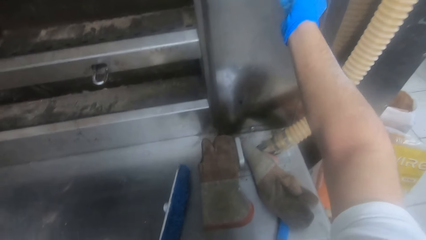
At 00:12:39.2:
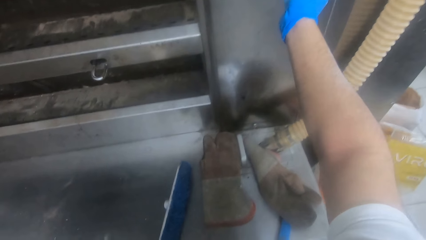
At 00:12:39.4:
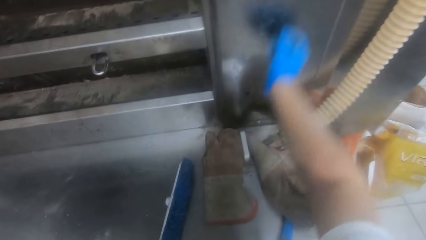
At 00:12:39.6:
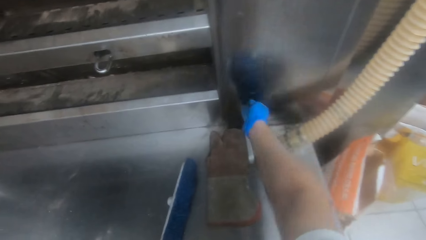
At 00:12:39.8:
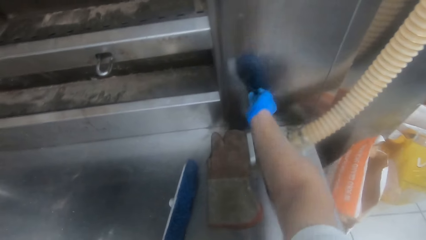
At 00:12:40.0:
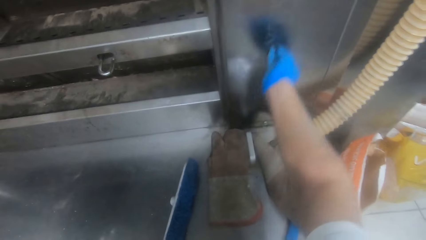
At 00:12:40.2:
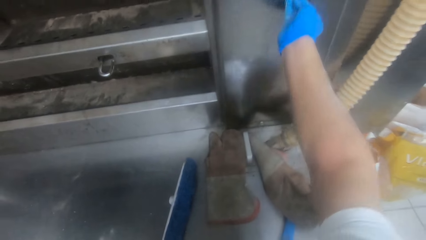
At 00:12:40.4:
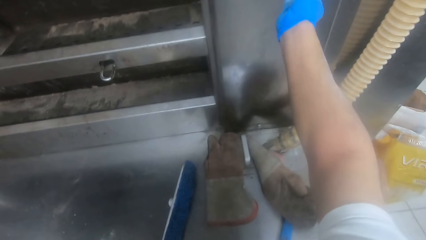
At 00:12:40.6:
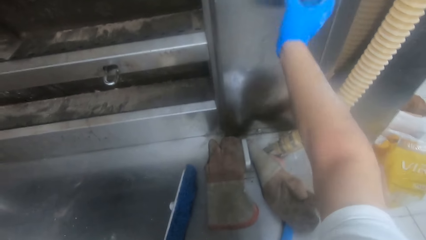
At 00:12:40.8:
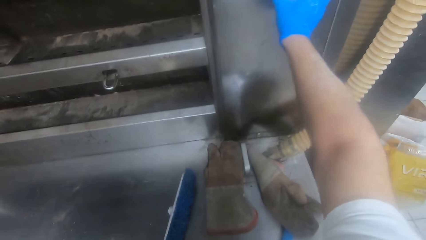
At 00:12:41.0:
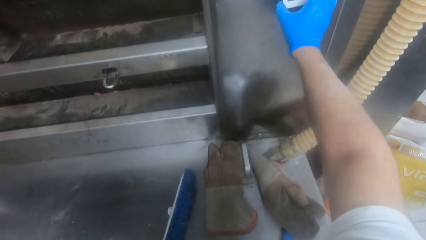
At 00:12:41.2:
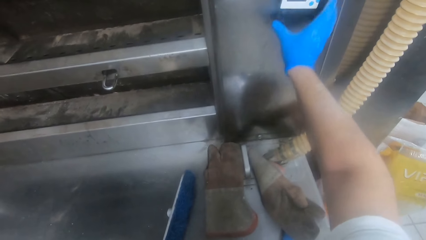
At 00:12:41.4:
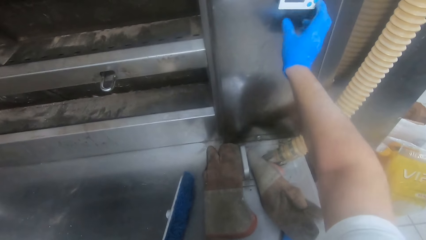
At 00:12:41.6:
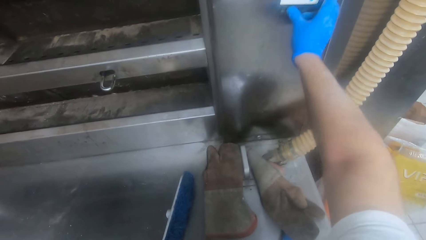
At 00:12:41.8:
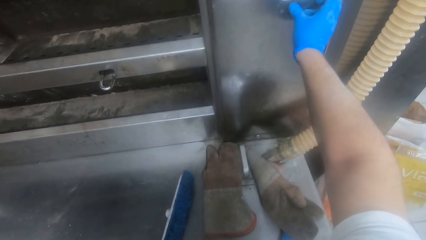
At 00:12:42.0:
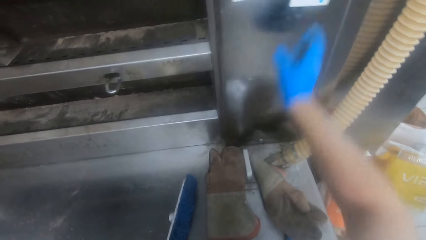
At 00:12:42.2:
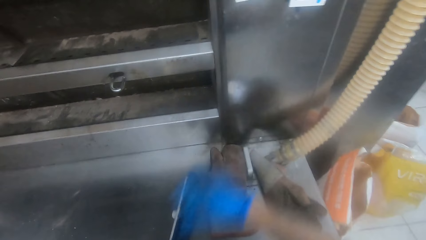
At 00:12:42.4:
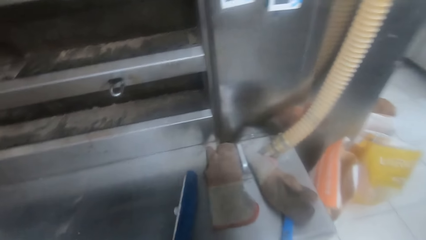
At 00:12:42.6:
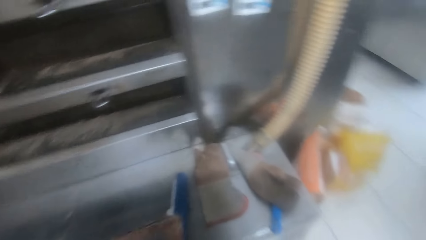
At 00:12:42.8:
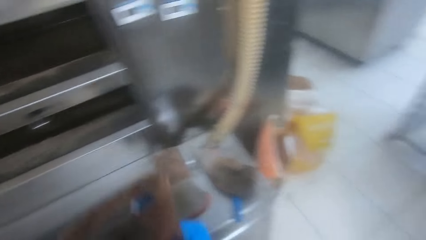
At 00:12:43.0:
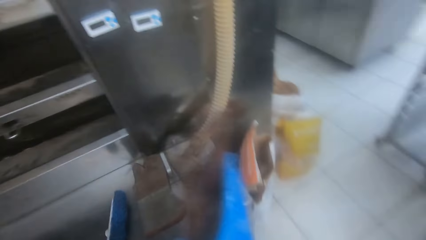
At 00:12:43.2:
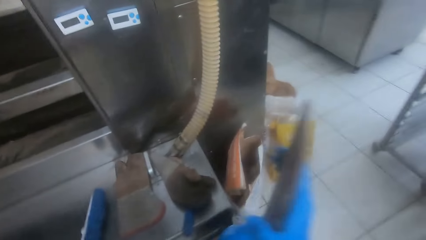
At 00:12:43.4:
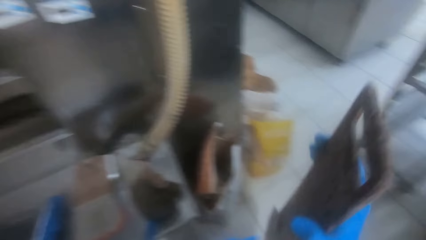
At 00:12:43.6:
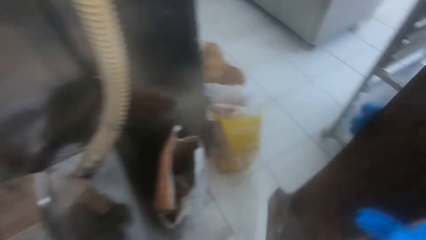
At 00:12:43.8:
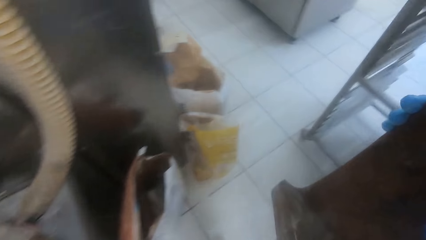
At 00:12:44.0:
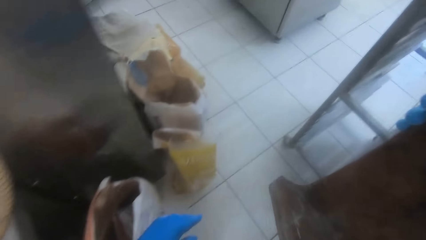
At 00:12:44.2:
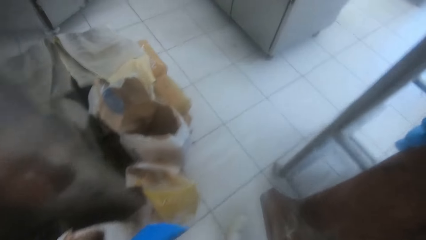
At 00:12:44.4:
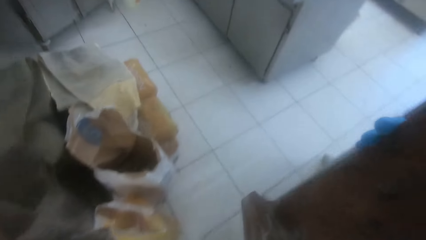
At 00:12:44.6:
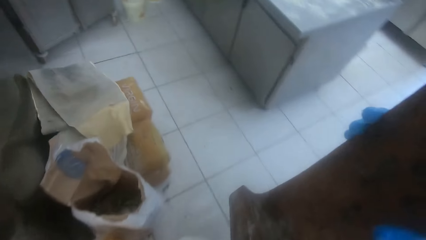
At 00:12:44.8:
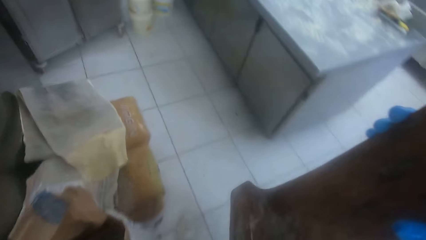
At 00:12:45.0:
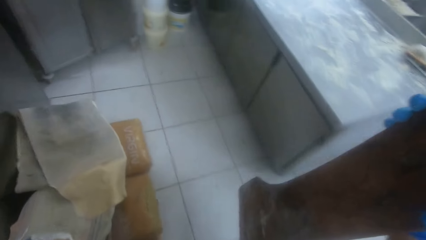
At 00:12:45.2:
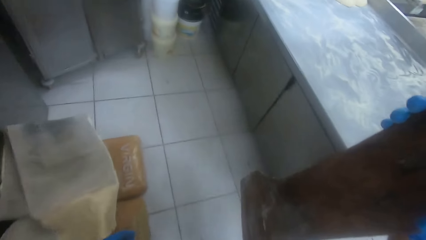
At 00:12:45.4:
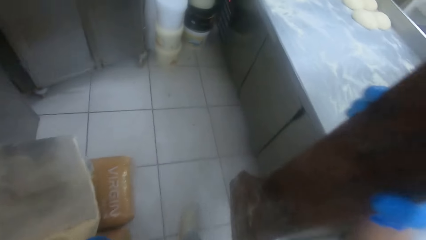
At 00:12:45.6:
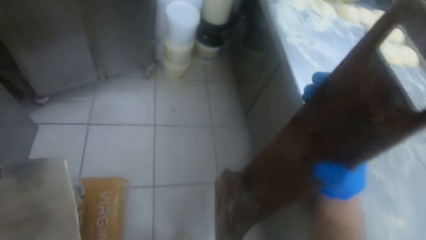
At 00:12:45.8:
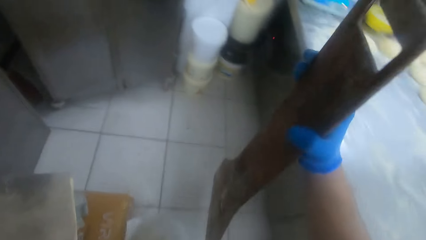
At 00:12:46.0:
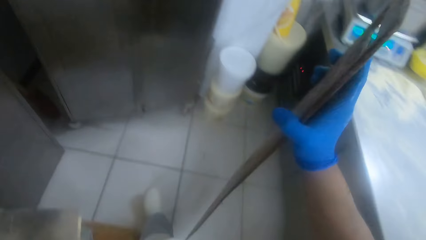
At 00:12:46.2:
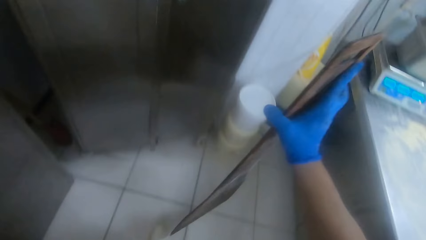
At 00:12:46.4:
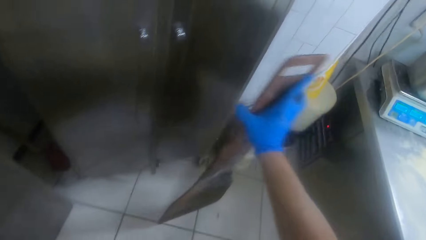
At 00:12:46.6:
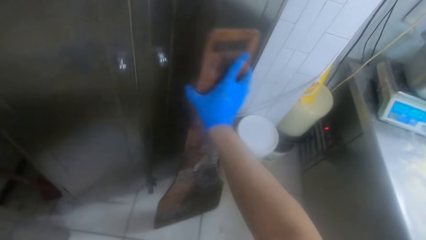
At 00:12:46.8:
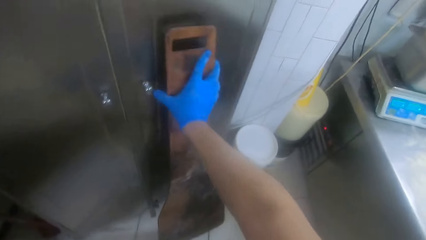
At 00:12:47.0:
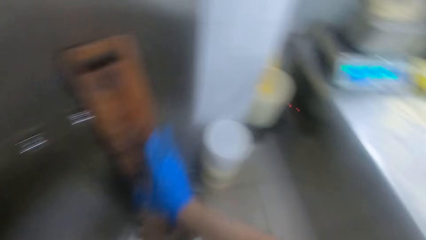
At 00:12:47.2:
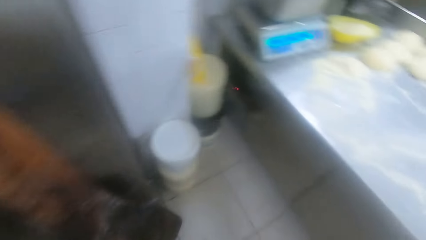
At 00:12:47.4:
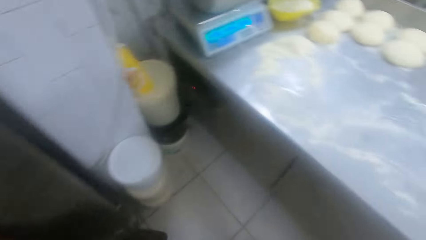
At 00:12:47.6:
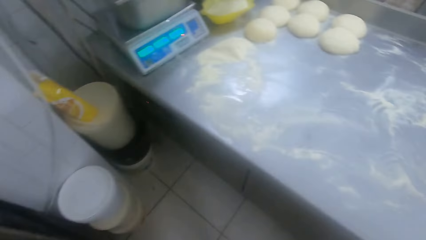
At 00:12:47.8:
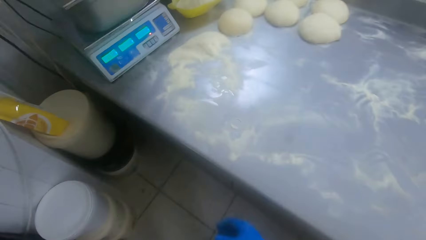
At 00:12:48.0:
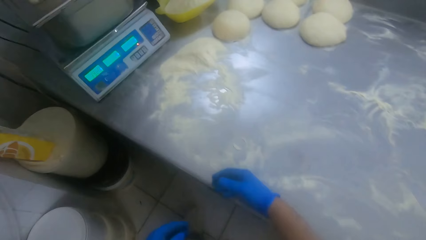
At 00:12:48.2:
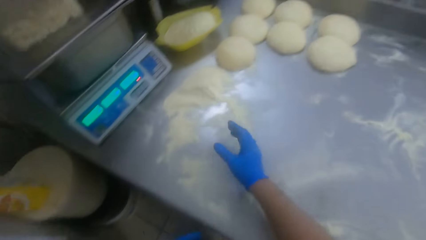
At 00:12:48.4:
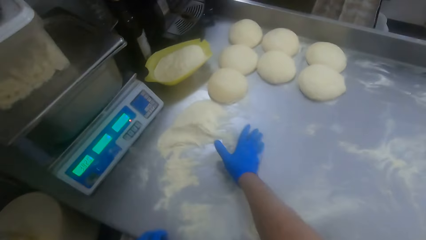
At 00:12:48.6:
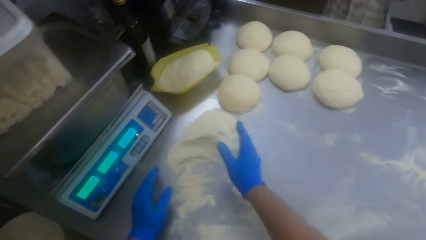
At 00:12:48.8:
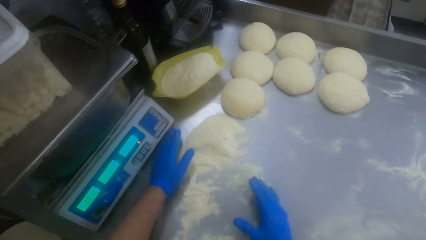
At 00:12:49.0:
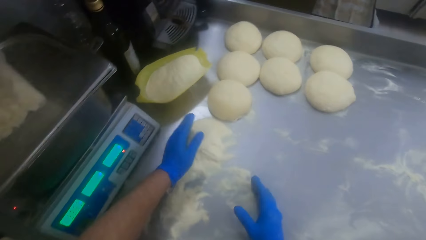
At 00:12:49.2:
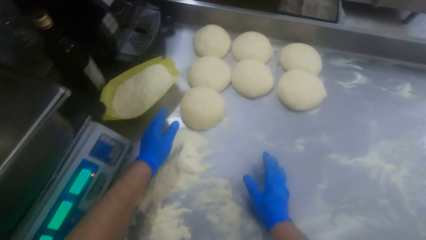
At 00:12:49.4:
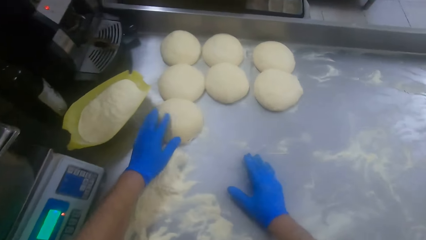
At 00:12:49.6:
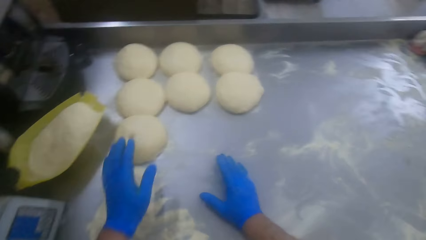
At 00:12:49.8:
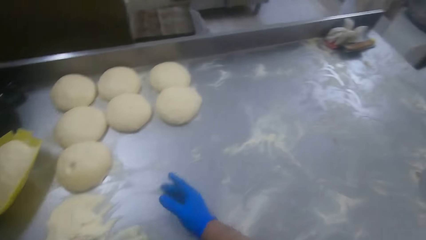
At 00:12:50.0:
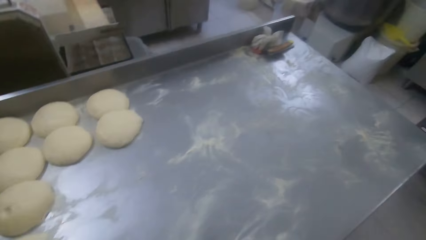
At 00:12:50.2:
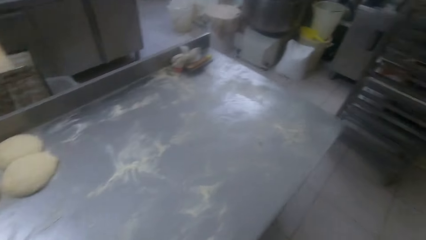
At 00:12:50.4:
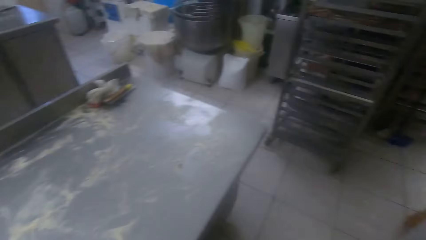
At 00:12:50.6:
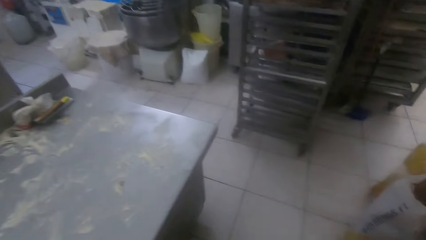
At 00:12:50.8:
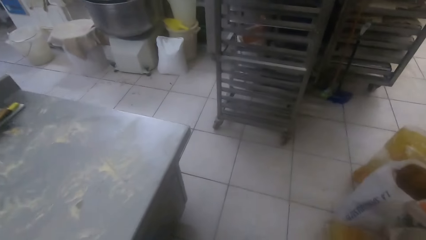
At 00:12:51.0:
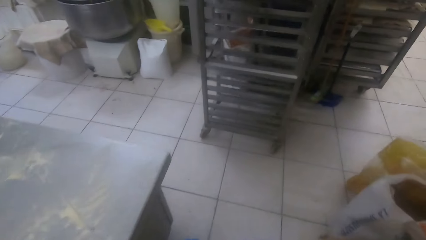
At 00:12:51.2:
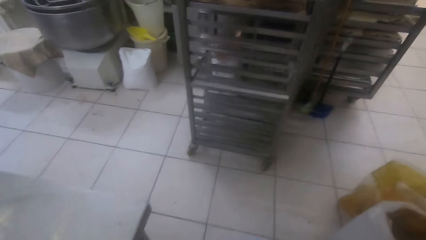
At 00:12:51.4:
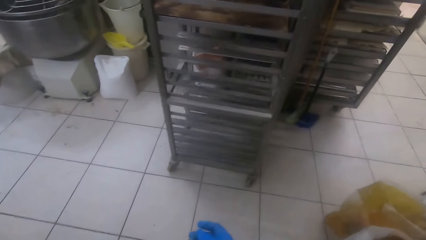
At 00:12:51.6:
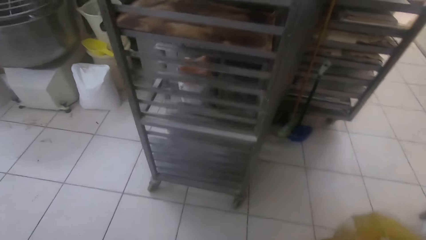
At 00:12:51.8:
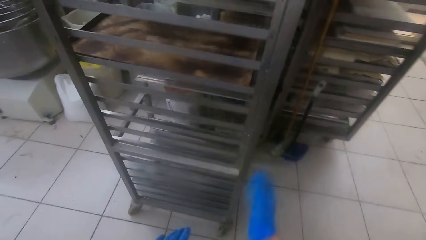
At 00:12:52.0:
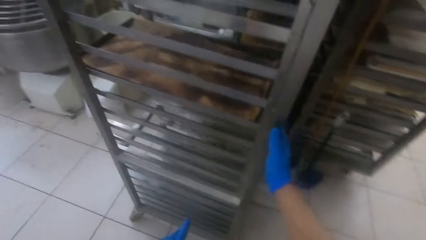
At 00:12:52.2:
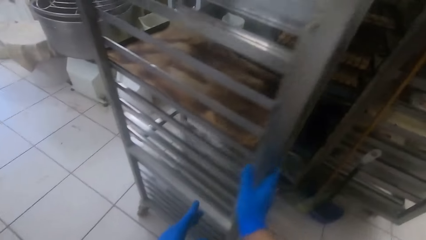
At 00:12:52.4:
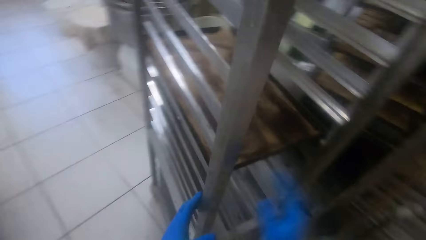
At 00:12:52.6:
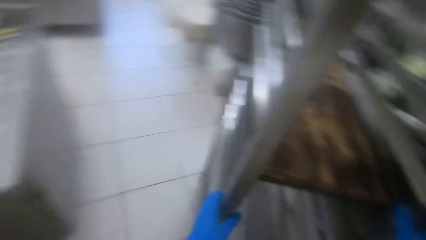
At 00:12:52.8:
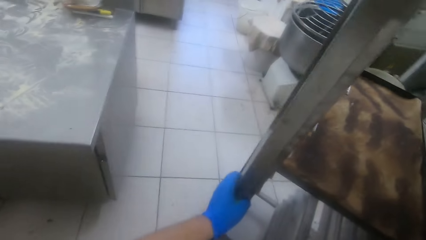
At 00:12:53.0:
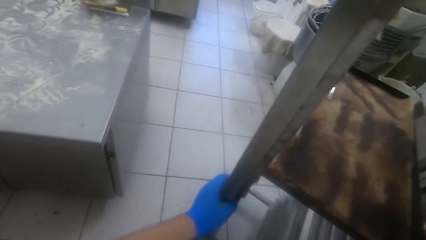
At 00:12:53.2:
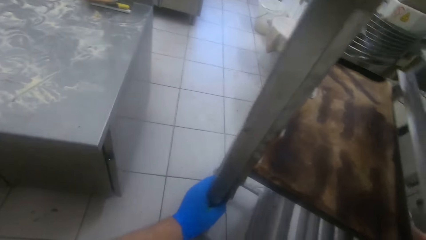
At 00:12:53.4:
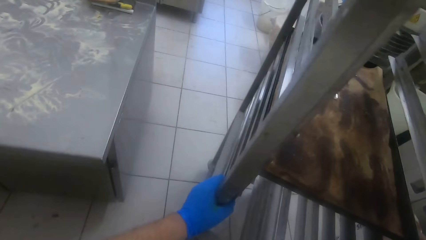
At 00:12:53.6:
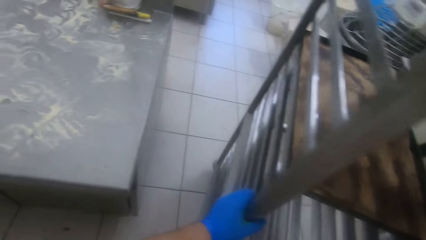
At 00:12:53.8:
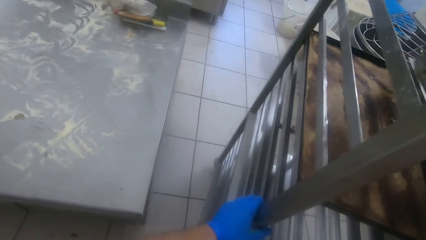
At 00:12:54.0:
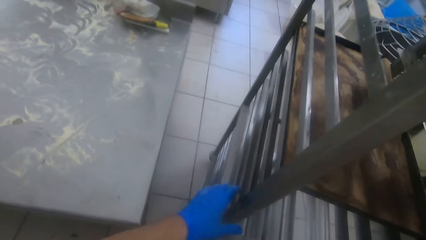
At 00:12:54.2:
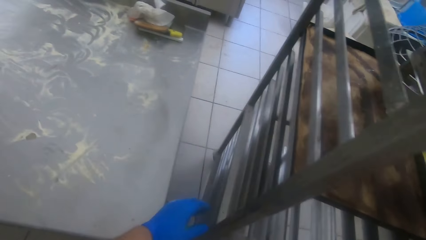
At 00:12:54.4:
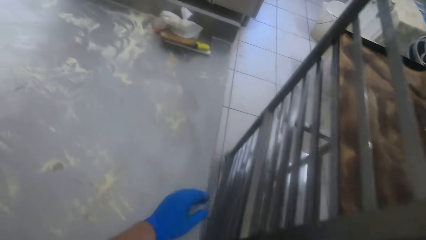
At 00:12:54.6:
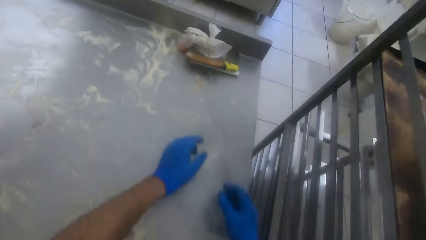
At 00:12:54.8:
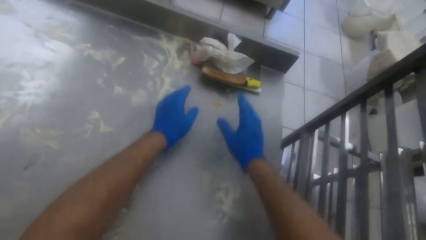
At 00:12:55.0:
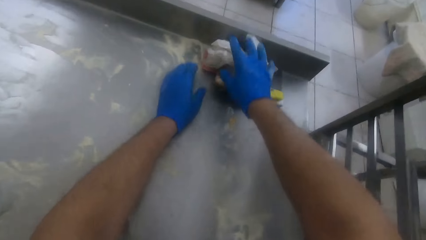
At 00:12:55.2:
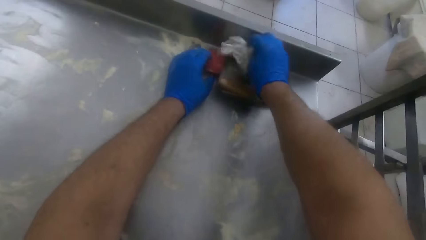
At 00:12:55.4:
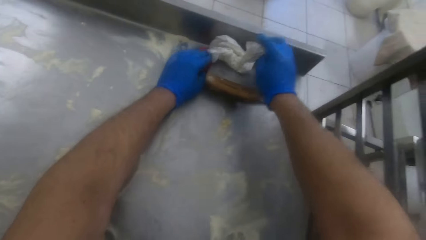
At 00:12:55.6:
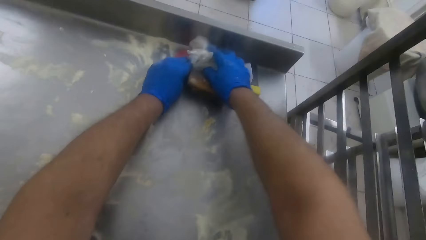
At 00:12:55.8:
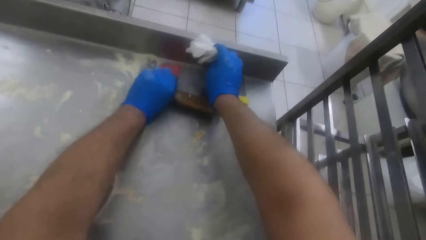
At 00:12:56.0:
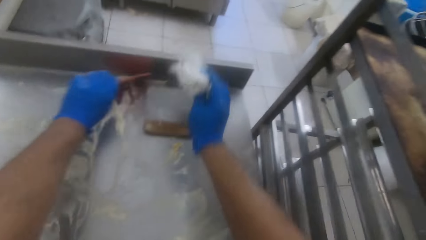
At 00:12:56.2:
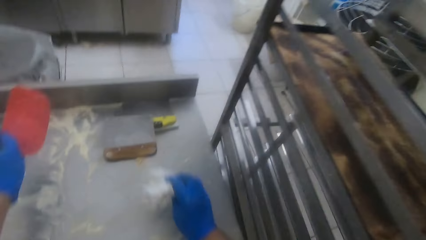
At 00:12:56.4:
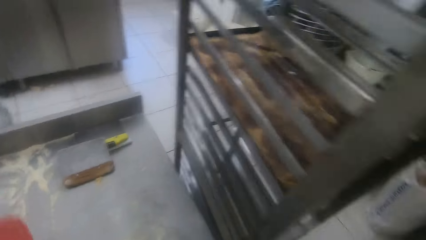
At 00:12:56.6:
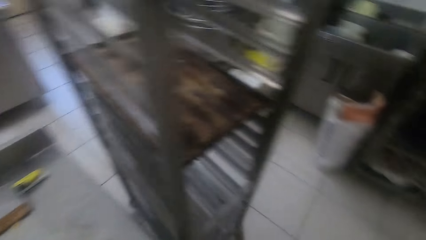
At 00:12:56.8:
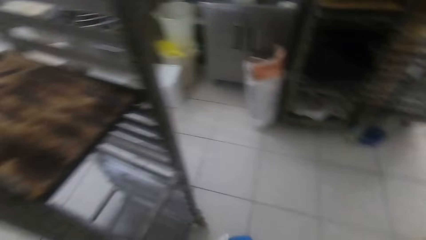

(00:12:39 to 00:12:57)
The camera wearer slides his right hand on the oven. He adjusts the temperature controller with his right hand. He walks around. He passes the peel board to his right hand. He walks back to the kneading table. He puts the peel board by a cupboard beside the kneading table. He walks around. He stretches his hand on the table. He sweeps flour on the kneading table with his right hand. He holds a dough. He taps the dough on the kneading table with his left hand. He walks away from the kneading table. He adjusts a shelf with his right hand. He holds the shelf. He pushes the shelf with both hands. He moves around with the shelf. He picks up a nylon on the kneading table with his right hand. He holds a white paper. He picks up a scraper on the kneading table with his left hand.
